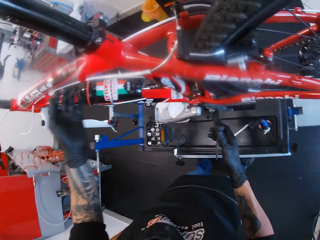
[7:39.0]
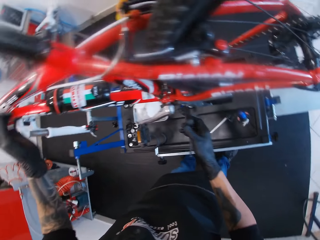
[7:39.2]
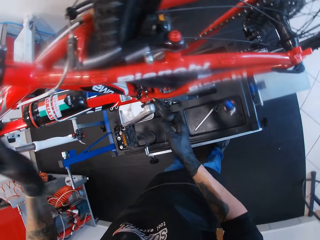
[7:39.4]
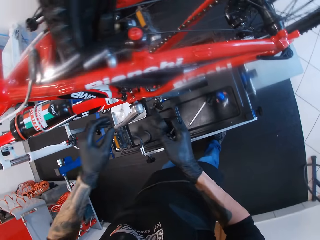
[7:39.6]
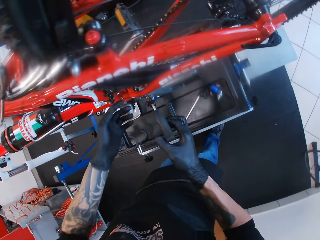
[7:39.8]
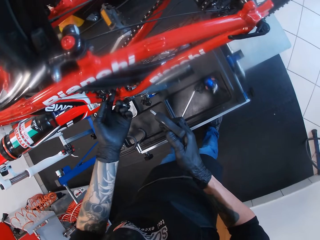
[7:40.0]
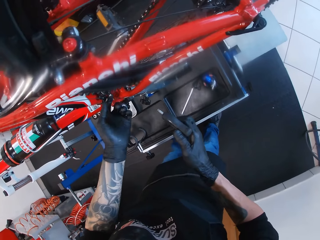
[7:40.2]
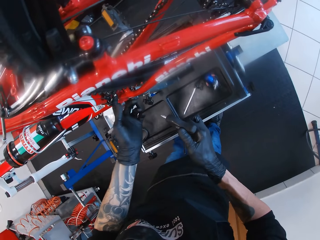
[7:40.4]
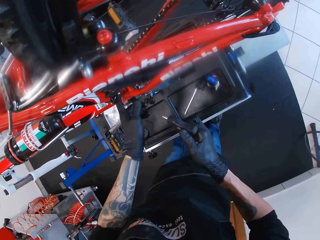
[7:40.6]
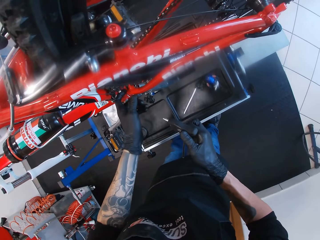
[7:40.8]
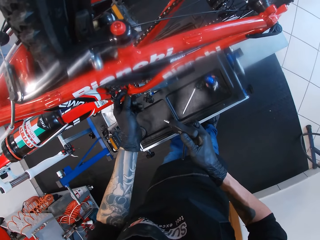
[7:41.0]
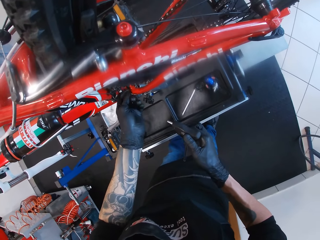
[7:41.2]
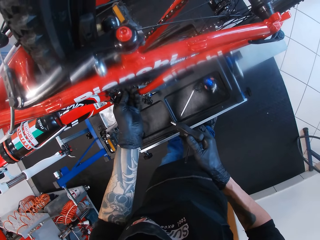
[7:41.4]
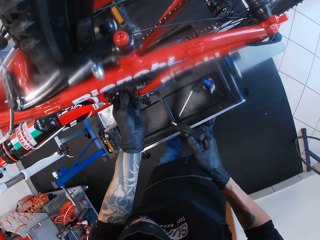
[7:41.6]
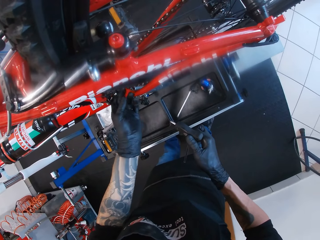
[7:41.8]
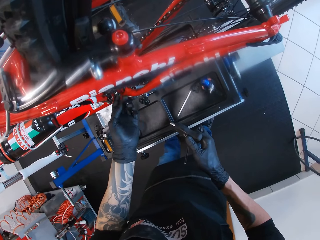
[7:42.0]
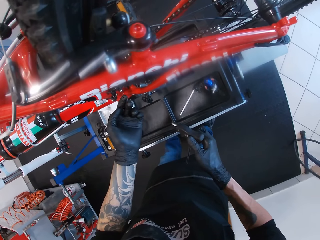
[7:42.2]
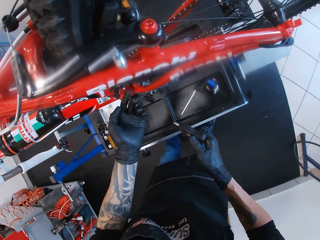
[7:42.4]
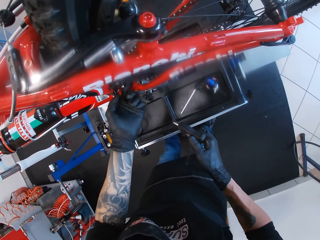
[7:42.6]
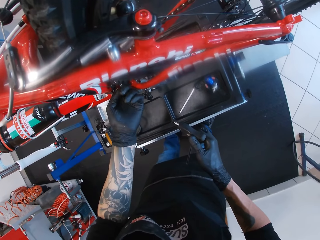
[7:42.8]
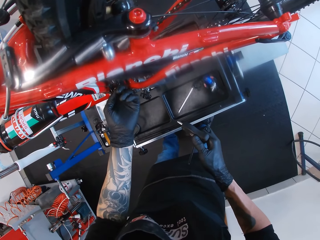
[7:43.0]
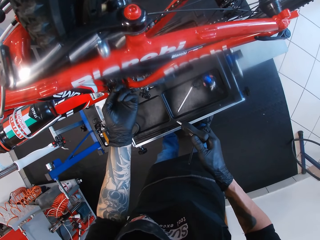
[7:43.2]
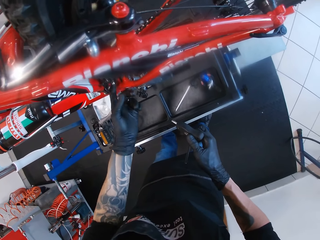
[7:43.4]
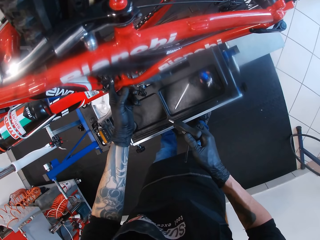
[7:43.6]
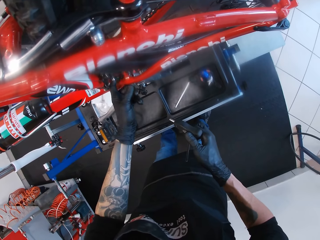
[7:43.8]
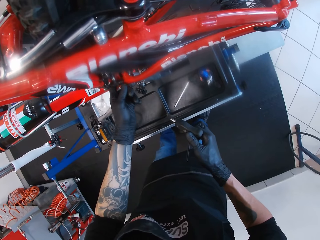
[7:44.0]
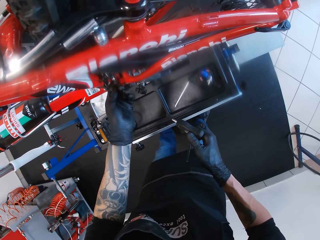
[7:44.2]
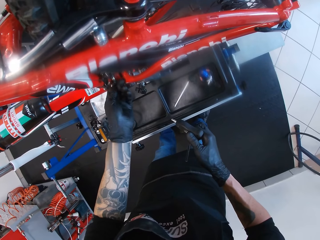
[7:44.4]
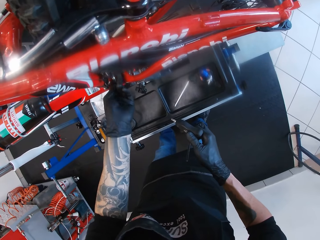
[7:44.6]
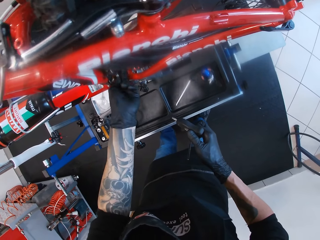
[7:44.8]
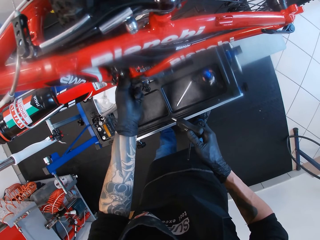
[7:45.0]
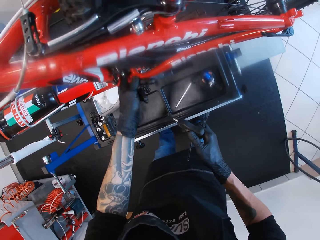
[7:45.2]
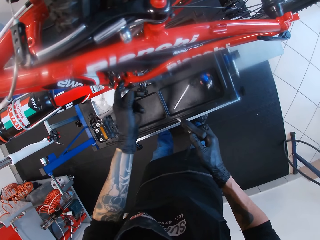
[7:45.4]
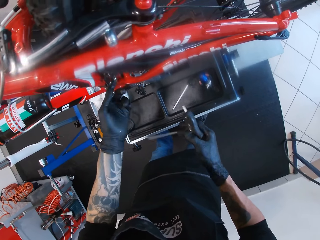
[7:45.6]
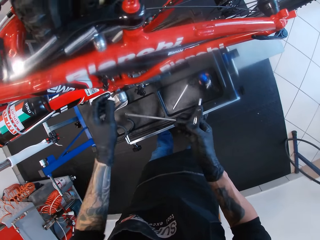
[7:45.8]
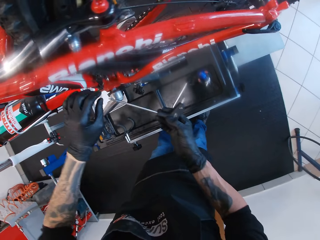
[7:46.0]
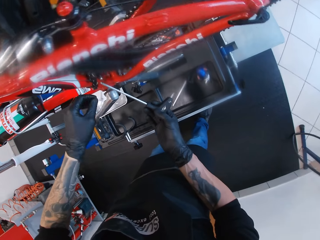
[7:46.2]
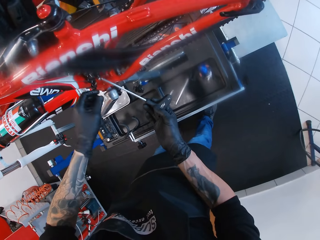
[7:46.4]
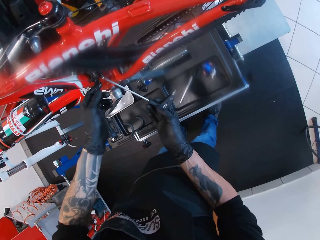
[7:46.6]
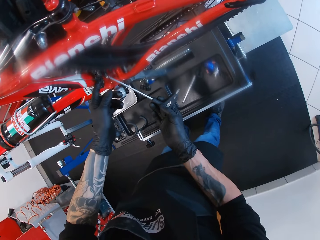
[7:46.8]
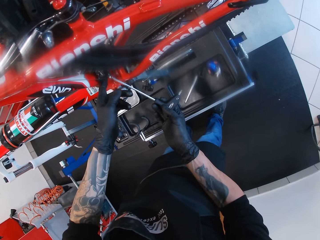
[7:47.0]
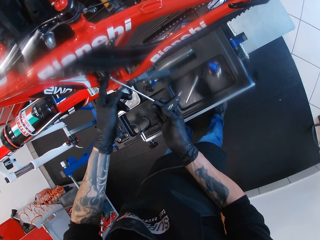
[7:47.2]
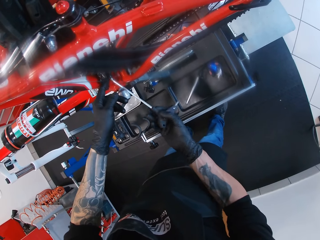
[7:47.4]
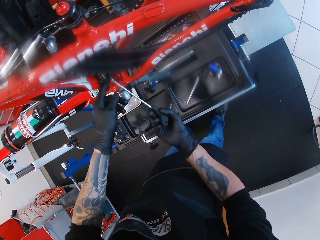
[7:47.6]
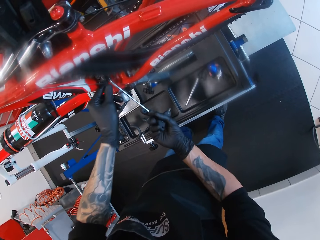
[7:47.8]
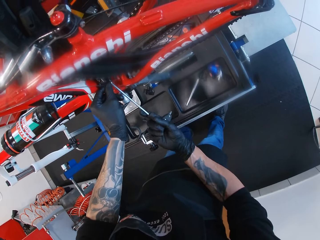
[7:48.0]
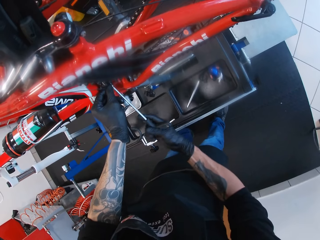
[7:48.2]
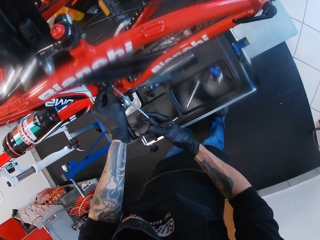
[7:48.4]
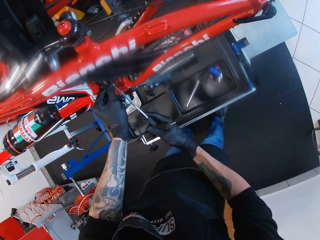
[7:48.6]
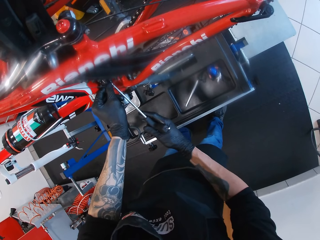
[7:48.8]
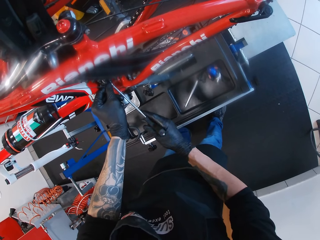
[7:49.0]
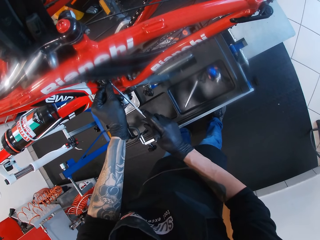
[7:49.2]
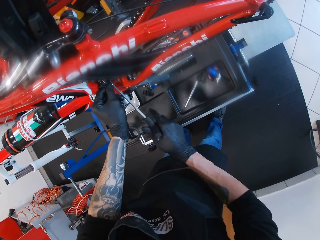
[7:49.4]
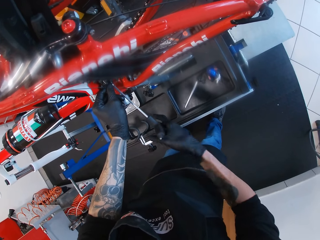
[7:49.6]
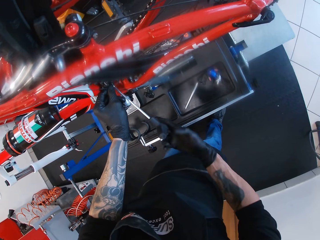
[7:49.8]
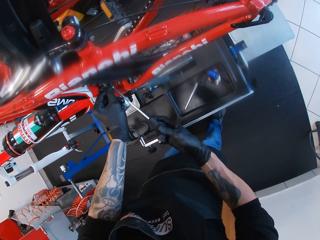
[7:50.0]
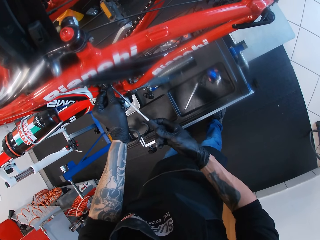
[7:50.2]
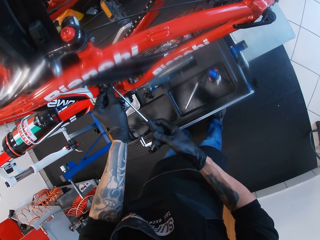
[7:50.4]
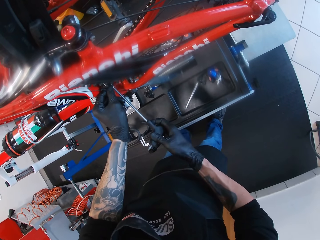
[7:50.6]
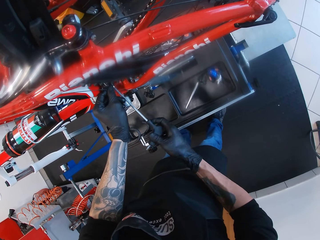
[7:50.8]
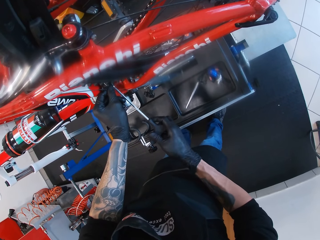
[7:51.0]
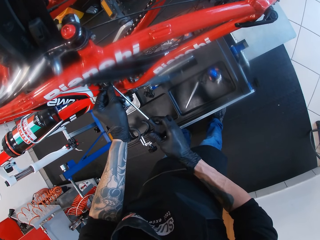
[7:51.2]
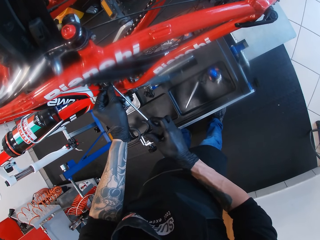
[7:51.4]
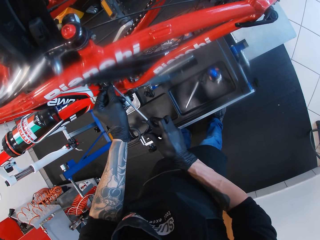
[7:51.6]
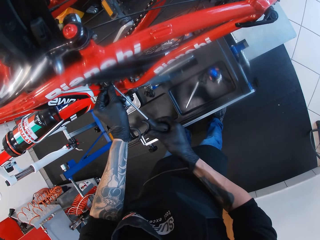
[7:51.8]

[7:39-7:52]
The camera wearer adjusts a screw under the front derailleur with his left hand. He touches the front derailleur. He tightens the screw under the front derailleur with the L-shaped hex screwdriver in his right hand.

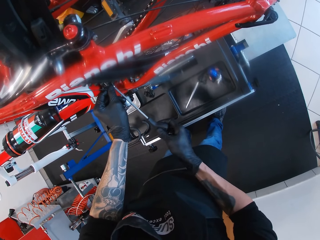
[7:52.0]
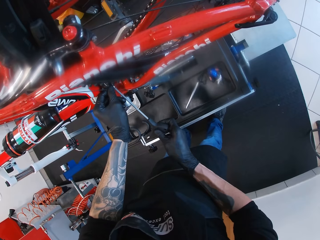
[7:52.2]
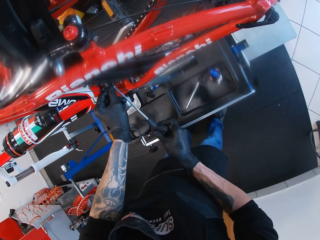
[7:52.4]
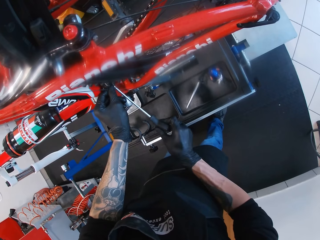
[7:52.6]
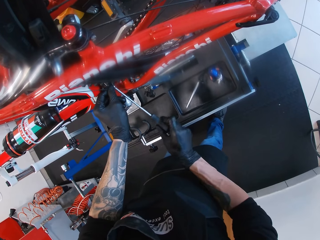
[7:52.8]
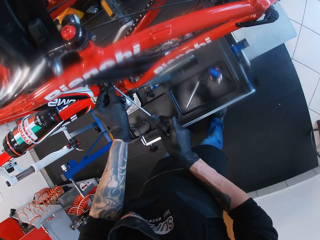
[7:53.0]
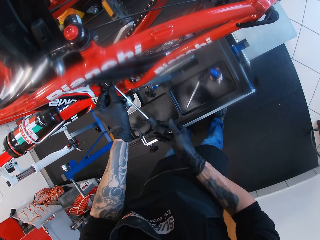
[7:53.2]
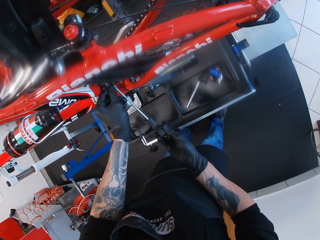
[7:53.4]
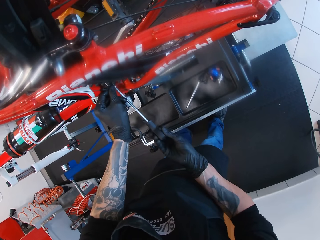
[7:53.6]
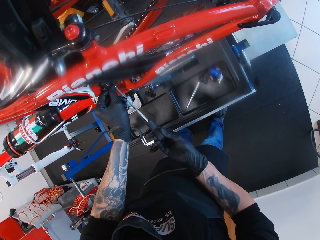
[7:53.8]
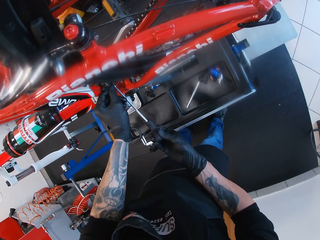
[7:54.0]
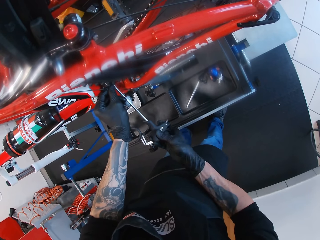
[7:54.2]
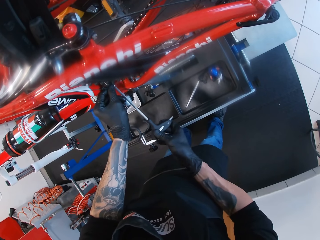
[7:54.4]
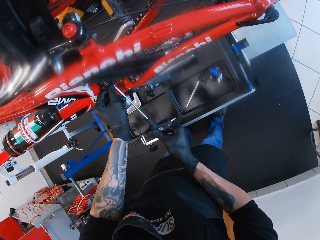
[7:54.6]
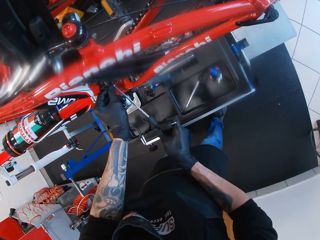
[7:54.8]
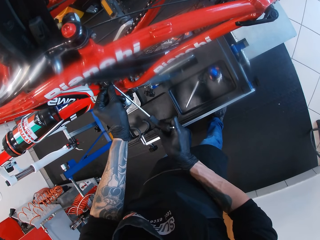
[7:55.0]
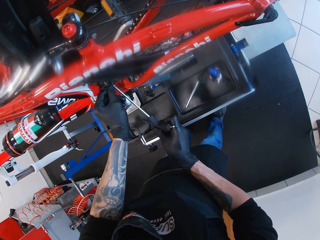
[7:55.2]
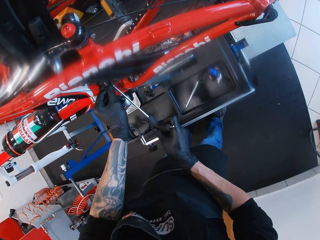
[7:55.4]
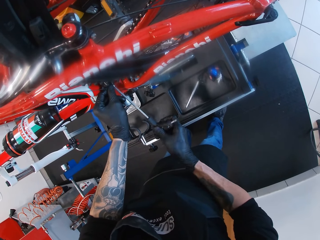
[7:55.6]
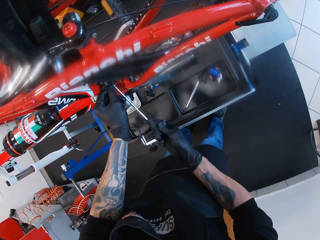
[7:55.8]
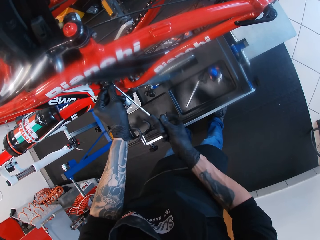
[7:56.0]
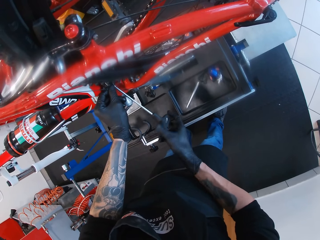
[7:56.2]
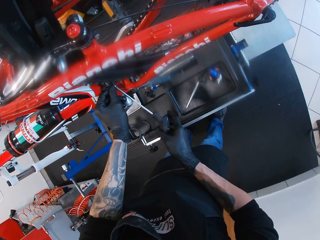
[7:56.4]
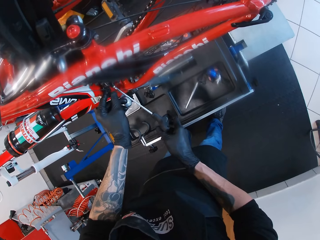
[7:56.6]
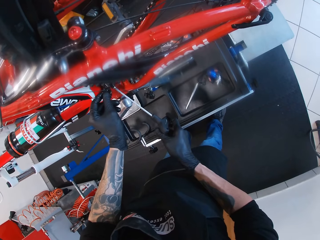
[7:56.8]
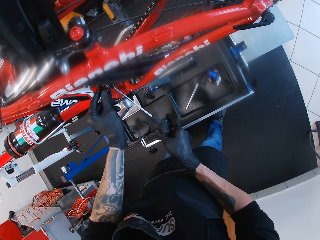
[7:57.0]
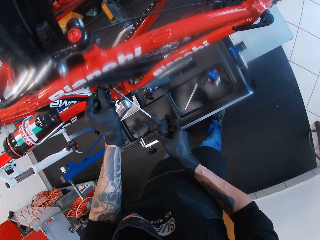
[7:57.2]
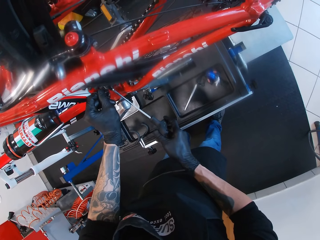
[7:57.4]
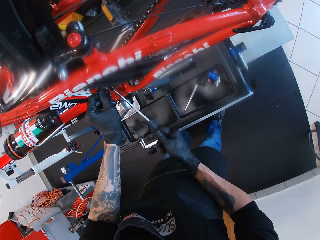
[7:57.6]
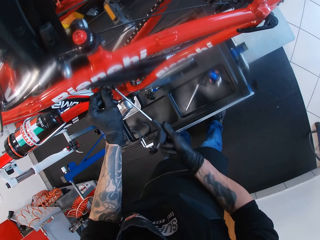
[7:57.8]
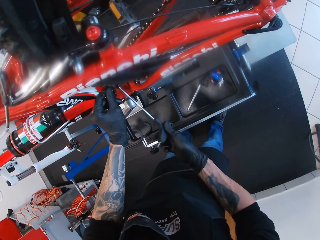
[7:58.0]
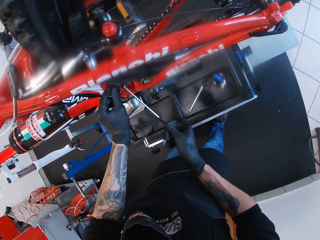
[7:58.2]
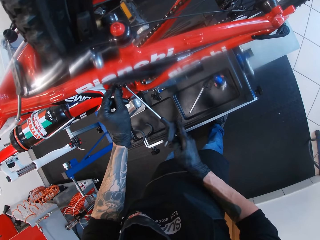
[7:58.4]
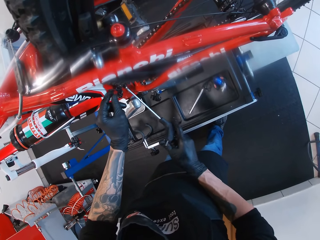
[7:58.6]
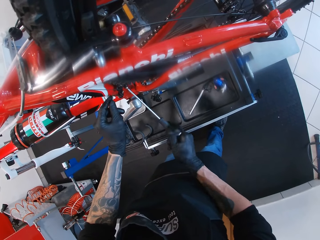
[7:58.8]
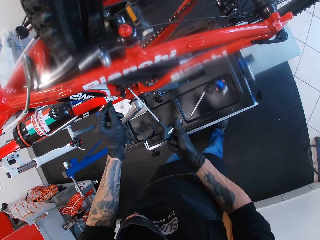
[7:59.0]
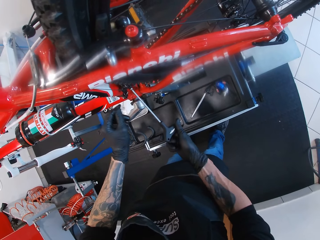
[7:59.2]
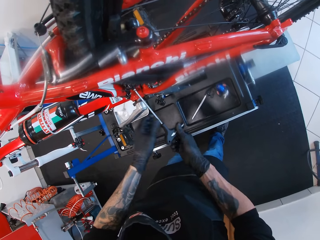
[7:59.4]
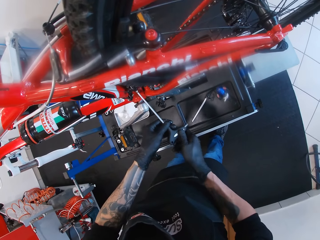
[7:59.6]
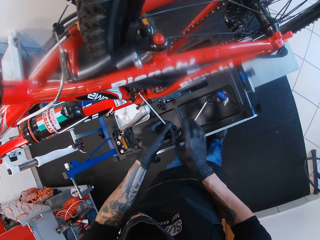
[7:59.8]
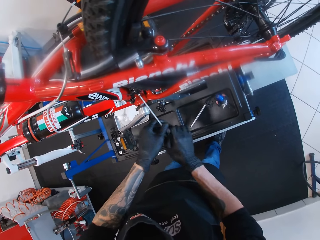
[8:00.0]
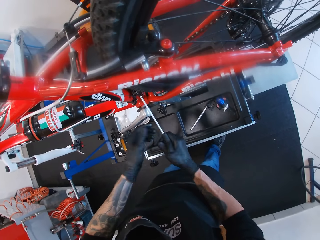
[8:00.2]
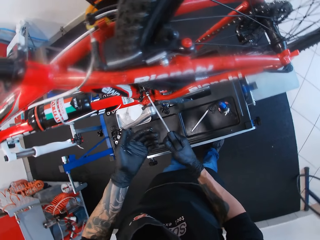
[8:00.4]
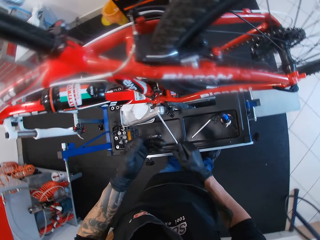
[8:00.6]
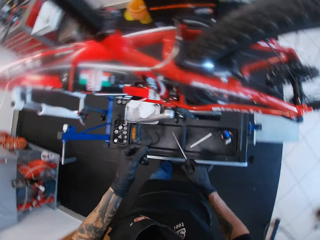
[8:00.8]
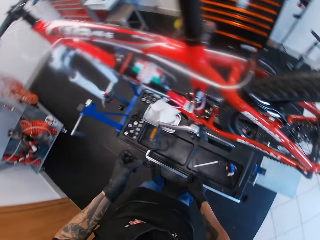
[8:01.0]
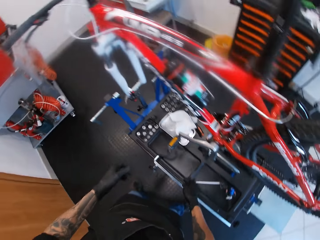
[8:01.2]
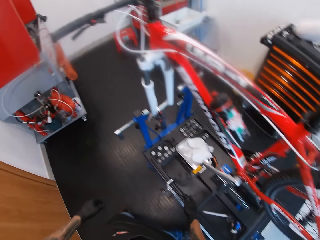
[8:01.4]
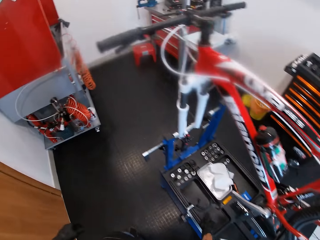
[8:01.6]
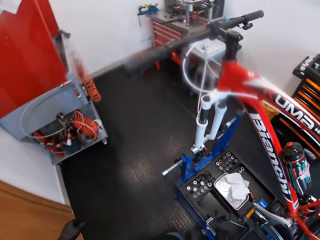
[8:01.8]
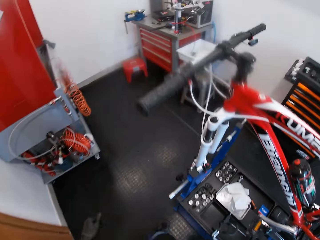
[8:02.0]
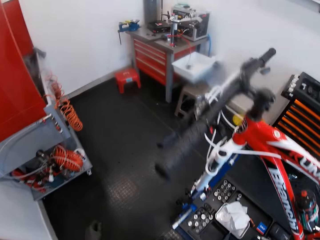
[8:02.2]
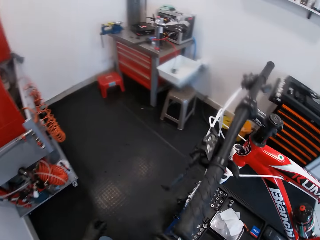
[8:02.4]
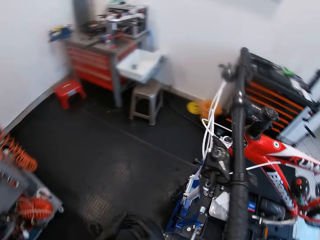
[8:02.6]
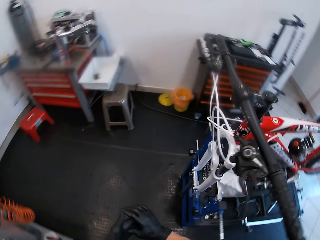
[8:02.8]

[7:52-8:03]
The camera wearer holds the screwdriver well. He removes the screwdriver from the bike front derailleur. He drops the L-shaped hex screwdriver into a box on the bicycle repair stand with his right hand.
